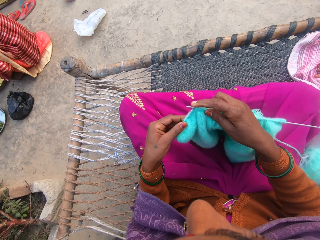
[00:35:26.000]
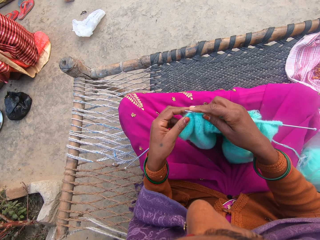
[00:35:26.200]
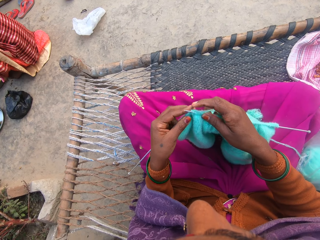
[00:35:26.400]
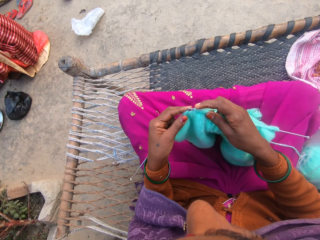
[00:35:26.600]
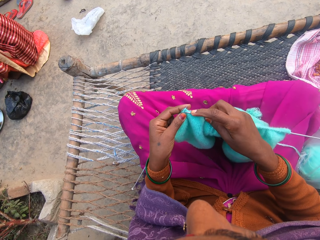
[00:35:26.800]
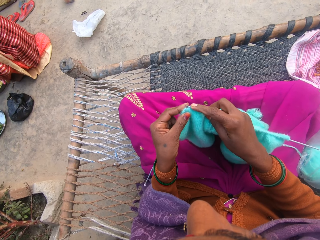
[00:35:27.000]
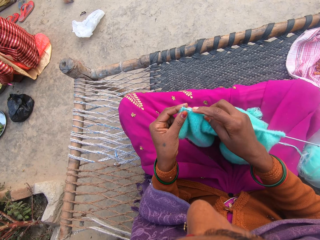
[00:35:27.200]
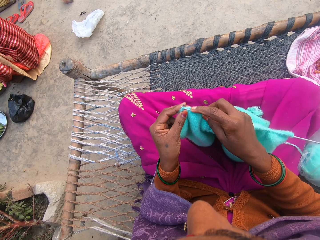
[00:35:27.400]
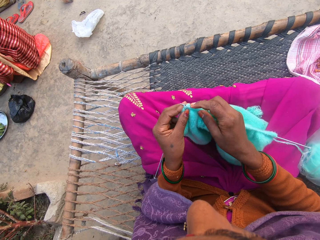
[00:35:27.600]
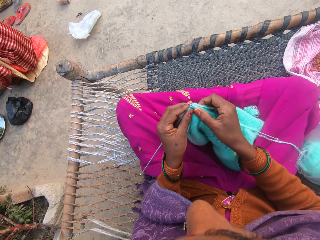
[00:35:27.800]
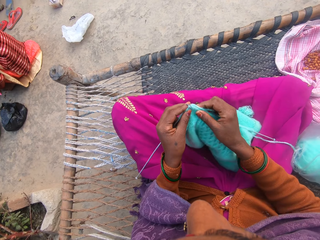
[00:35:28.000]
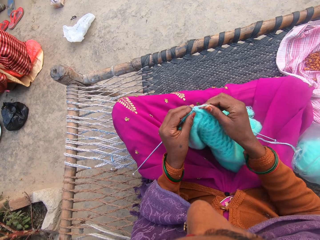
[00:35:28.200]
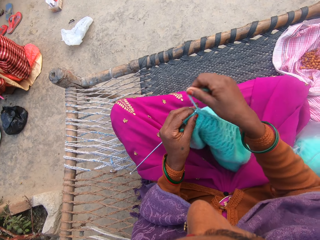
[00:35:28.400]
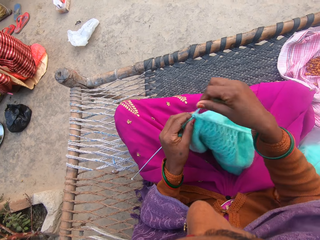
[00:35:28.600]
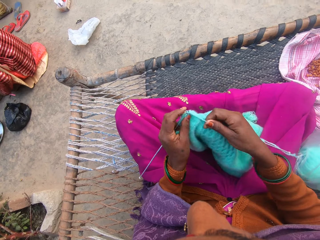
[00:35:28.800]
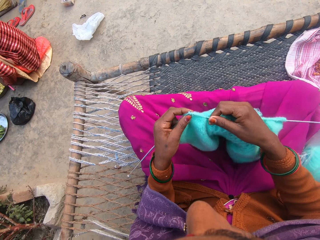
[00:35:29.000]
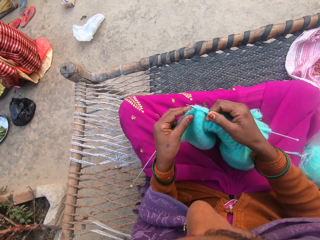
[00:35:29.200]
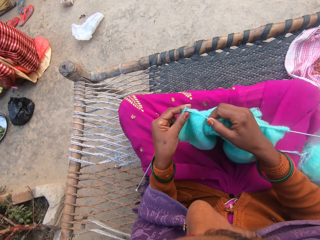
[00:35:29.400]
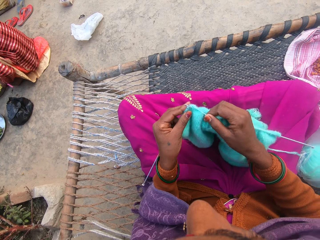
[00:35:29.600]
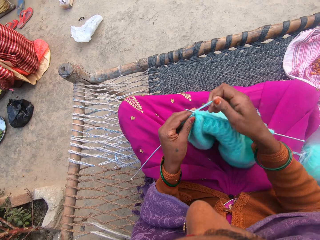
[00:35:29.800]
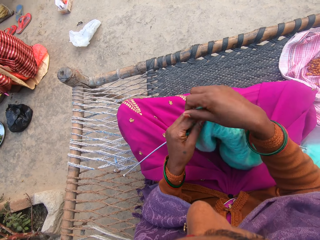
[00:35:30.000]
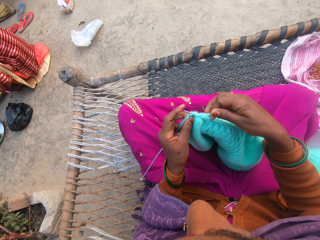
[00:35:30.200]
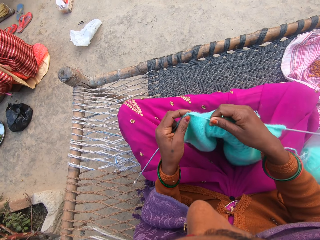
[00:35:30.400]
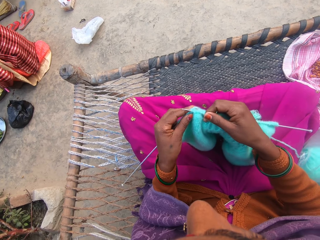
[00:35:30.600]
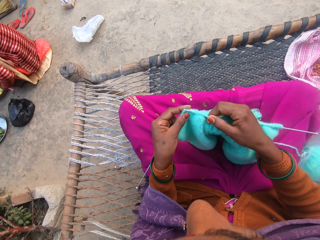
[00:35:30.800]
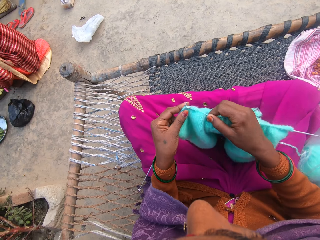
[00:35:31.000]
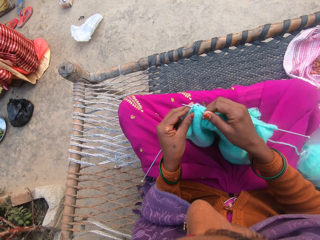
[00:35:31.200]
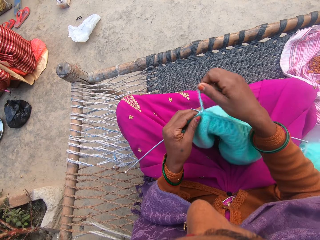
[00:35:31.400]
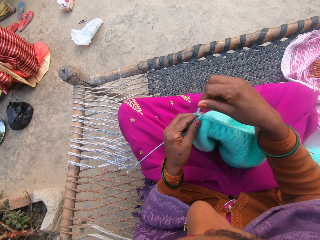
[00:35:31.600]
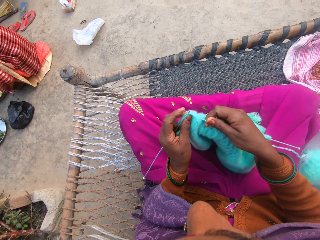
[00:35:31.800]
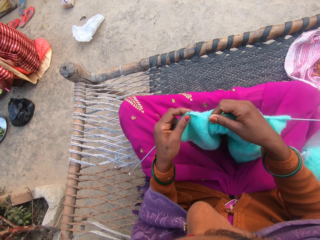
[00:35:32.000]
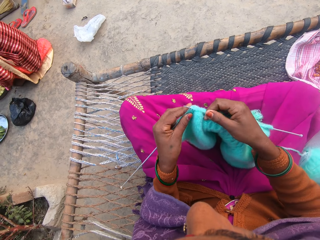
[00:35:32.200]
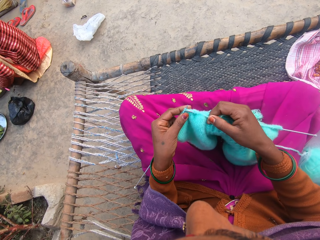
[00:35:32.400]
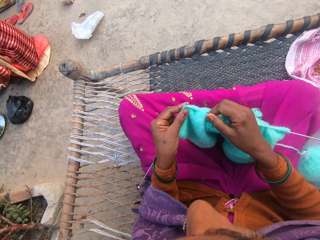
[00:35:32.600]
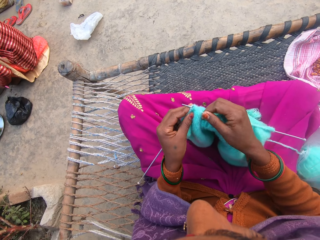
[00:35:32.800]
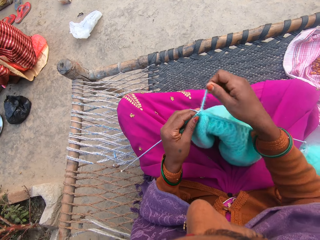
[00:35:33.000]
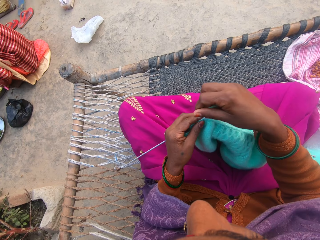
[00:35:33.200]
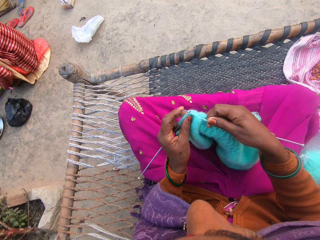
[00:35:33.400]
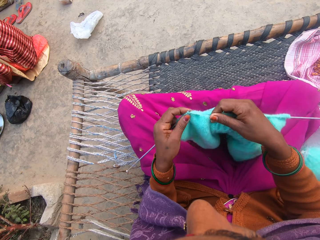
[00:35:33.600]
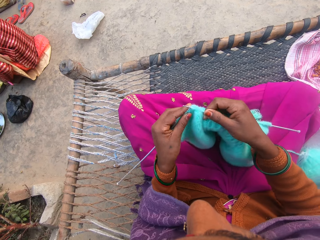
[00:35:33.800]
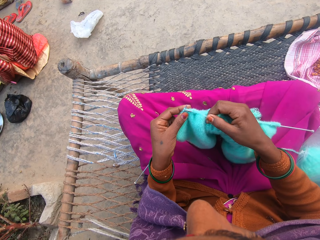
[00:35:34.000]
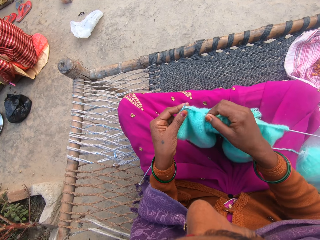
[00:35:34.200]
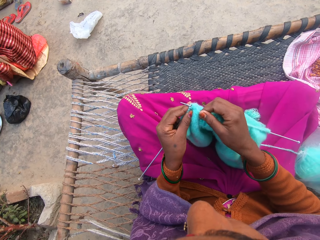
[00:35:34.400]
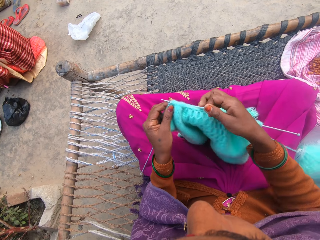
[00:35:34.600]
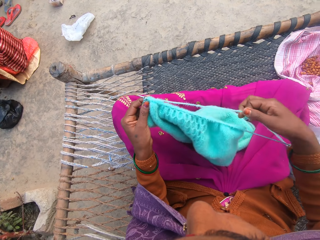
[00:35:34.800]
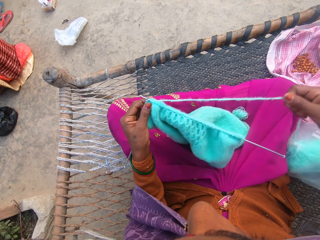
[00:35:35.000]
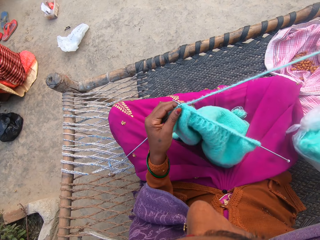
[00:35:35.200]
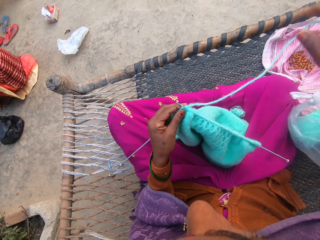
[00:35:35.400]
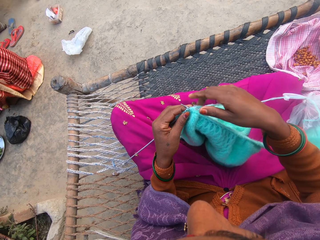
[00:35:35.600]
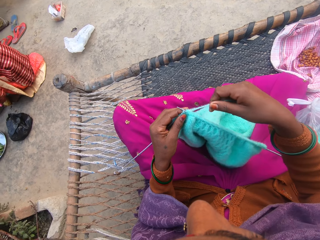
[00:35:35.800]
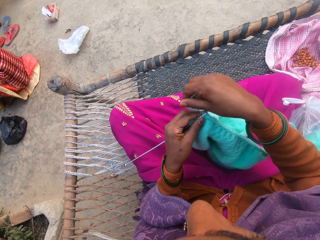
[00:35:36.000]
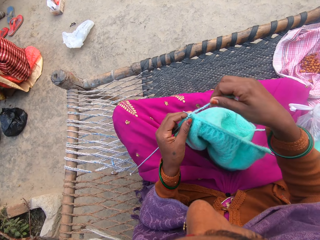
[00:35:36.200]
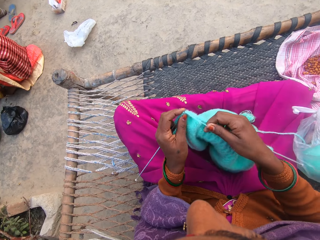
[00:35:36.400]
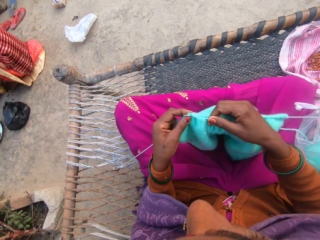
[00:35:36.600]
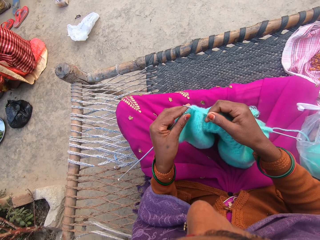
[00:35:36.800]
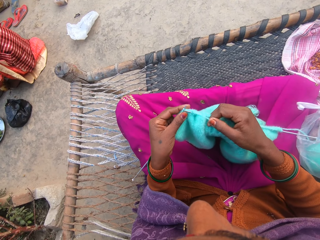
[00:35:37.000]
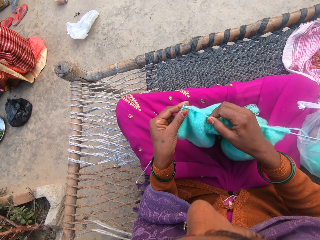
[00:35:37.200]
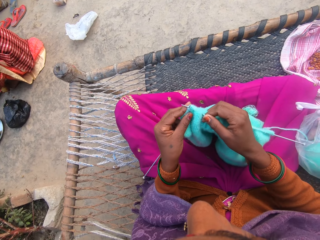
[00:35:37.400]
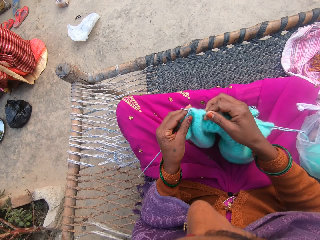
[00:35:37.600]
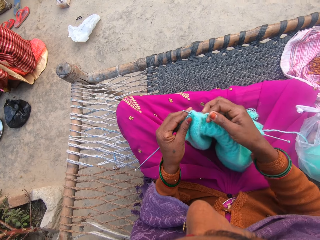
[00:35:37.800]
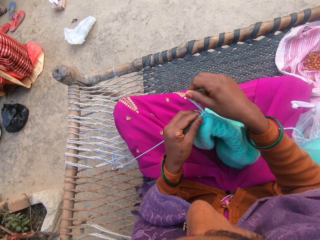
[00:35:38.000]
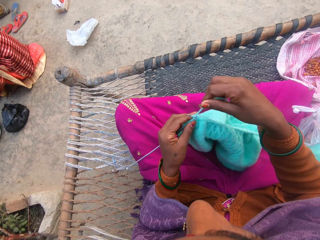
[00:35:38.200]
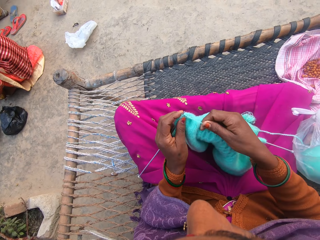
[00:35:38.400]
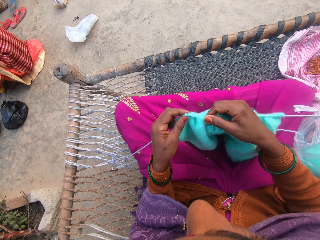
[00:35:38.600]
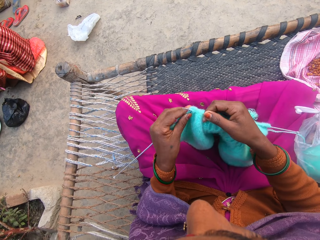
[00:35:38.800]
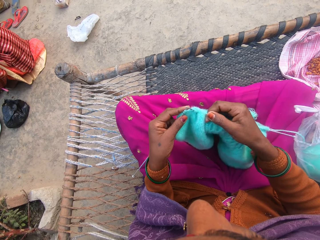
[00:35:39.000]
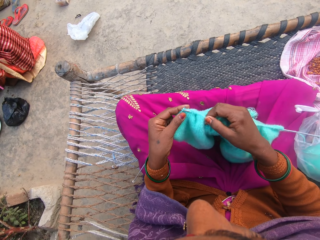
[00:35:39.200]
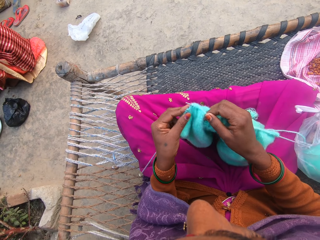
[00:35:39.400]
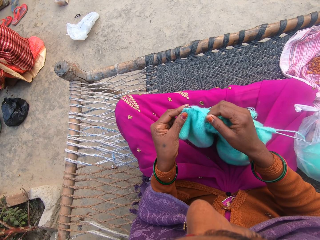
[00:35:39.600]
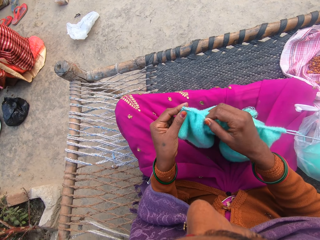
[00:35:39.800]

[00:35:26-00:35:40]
The camera wearer adjusts the thread. They knit the fabric.

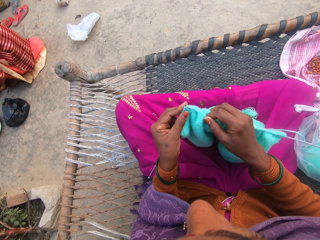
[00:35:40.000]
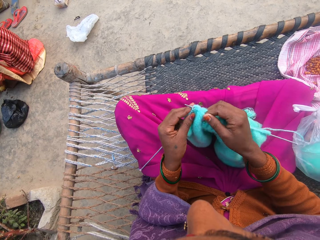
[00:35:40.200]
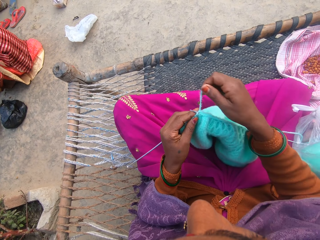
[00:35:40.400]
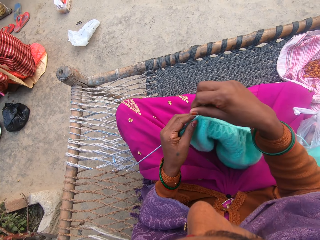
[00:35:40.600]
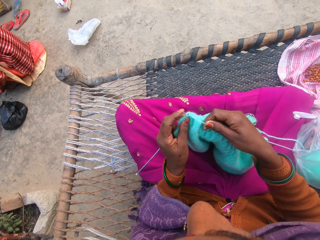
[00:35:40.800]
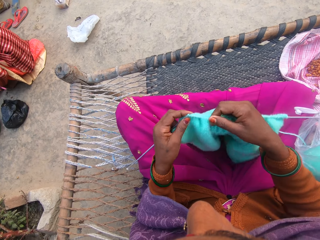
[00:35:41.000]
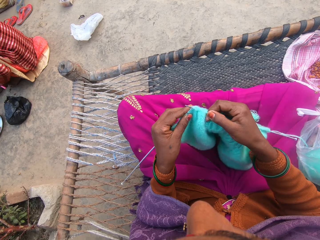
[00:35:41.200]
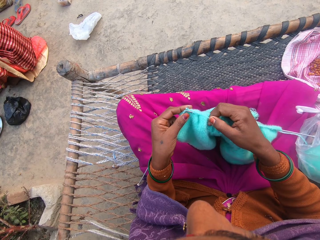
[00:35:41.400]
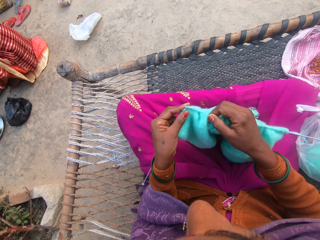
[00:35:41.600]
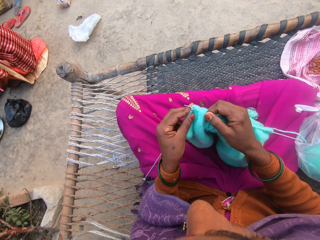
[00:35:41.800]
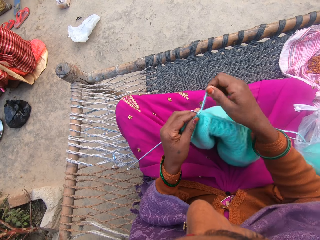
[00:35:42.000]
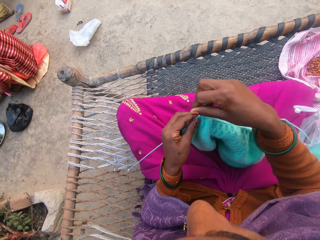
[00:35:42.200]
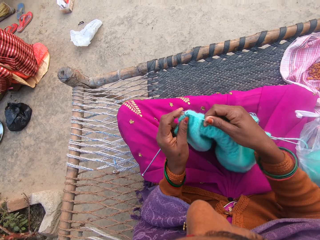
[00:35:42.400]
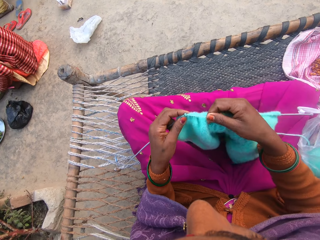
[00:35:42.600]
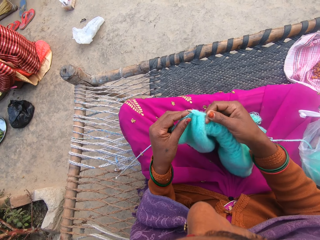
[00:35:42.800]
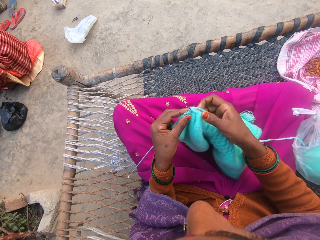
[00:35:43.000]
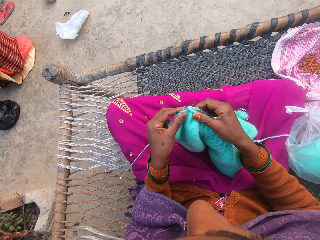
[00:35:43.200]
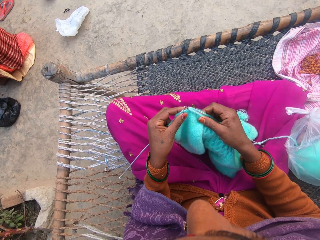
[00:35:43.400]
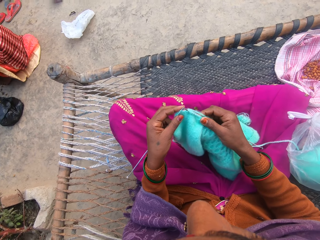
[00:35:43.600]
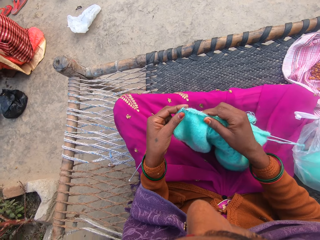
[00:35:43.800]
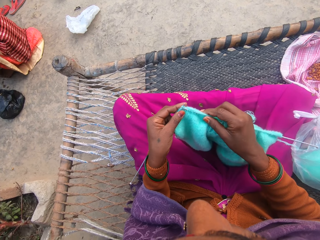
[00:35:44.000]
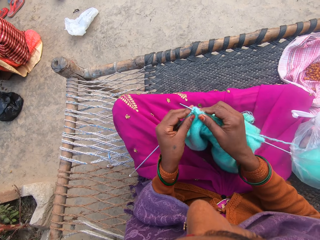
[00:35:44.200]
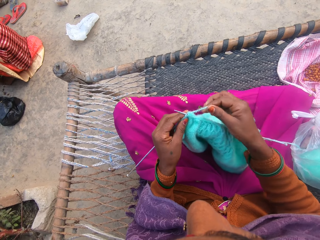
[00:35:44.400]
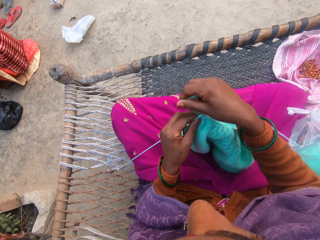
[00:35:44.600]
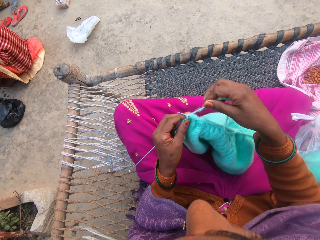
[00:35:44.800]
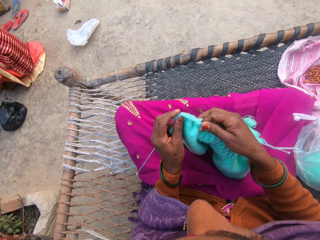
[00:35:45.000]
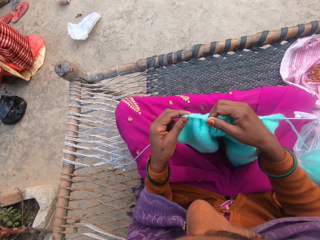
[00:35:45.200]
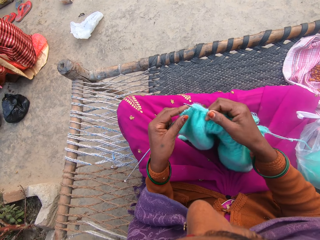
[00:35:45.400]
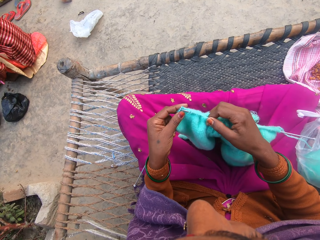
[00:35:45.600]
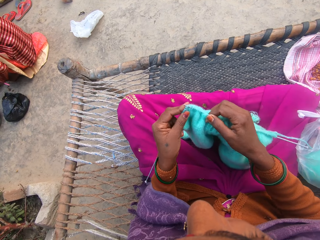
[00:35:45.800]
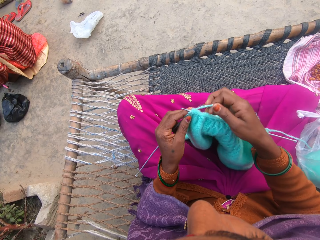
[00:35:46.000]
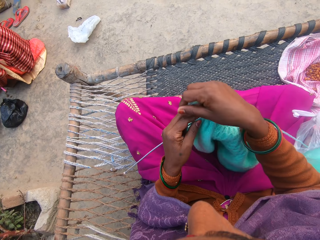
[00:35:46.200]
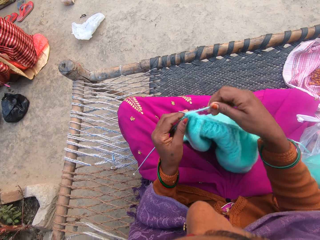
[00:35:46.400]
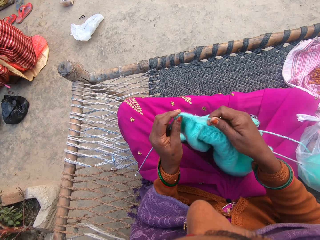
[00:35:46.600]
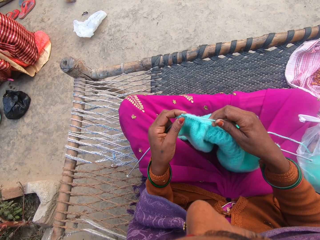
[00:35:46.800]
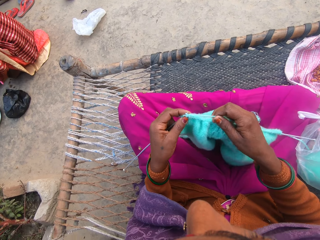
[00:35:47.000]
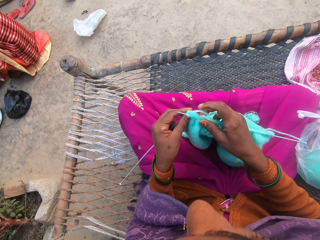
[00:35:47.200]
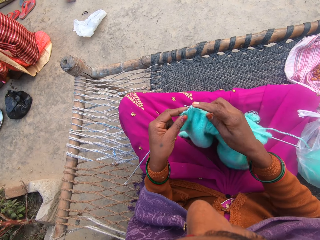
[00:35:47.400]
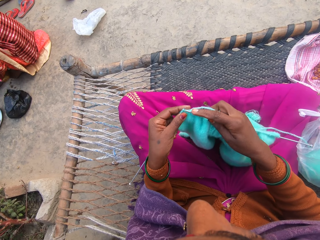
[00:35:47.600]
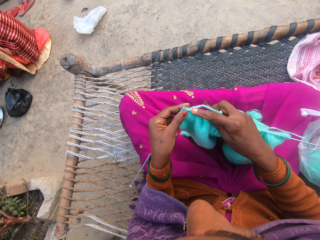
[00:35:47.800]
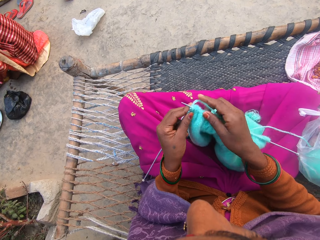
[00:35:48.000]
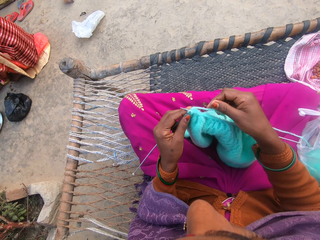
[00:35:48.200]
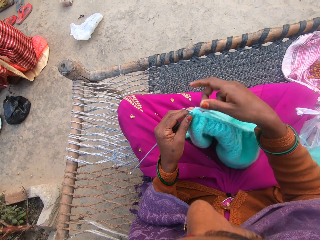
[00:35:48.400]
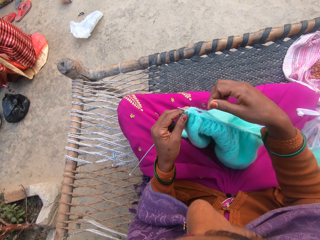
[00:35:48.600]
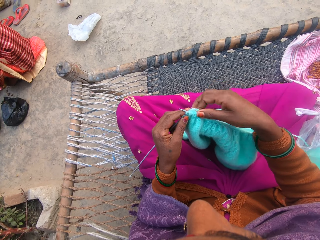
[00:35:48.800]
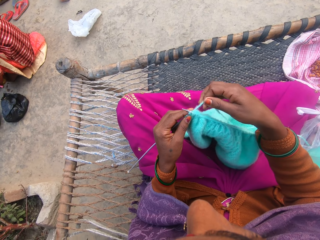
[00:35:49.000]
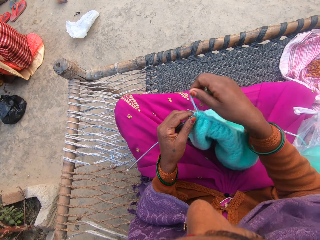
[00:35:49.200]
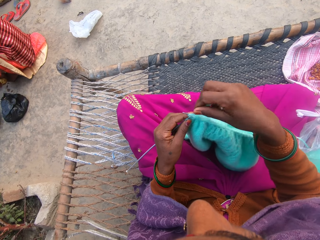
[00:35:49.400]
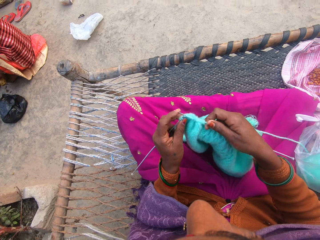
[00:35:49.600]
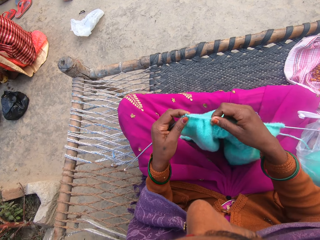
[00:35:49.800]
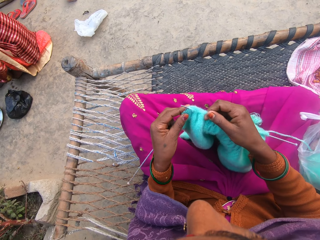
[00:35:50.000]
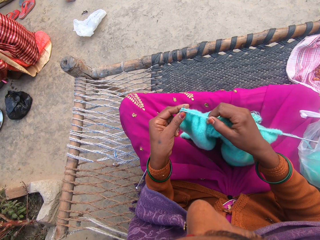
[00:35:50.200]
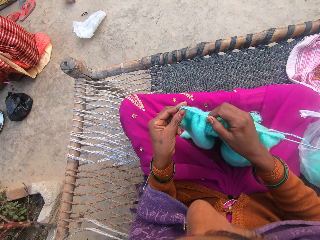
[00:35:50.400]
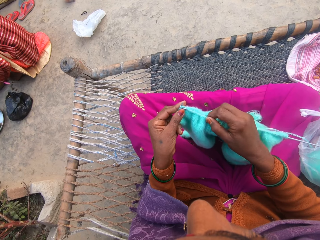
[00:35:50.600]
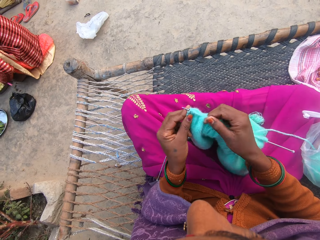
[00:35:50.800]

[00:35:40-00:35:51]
The camera wearer adjusts the wool on the knitting needle. She knits the wool in her hands with the knitting needles.
